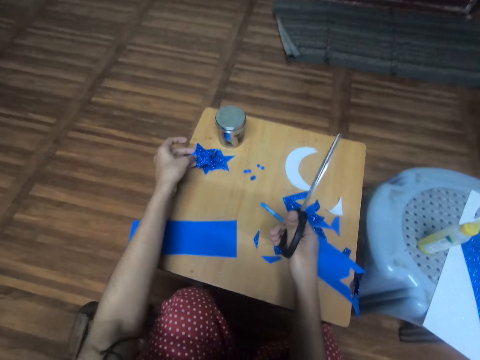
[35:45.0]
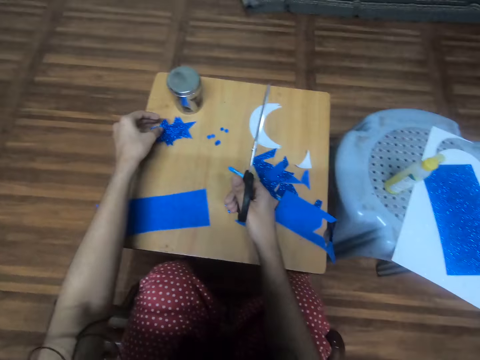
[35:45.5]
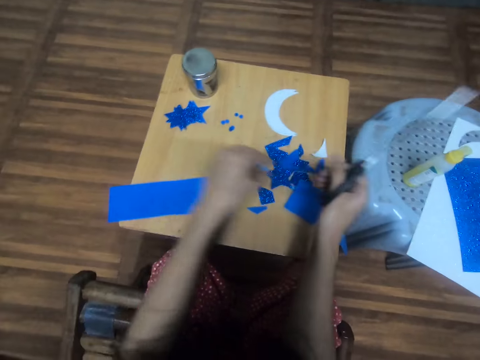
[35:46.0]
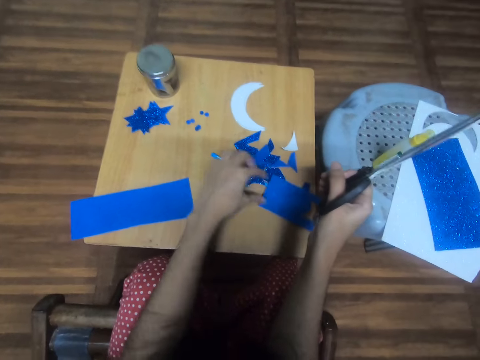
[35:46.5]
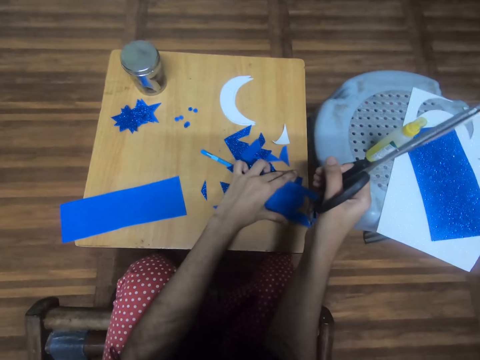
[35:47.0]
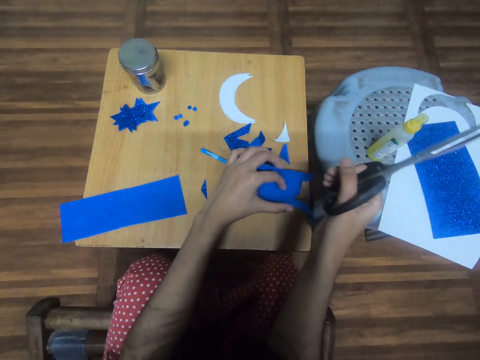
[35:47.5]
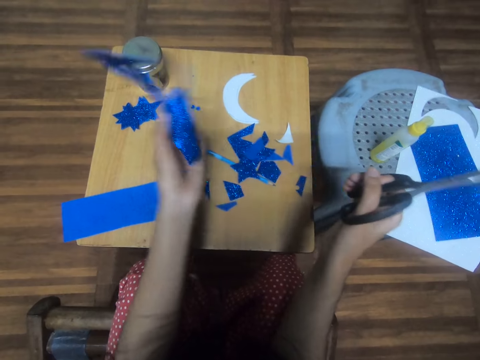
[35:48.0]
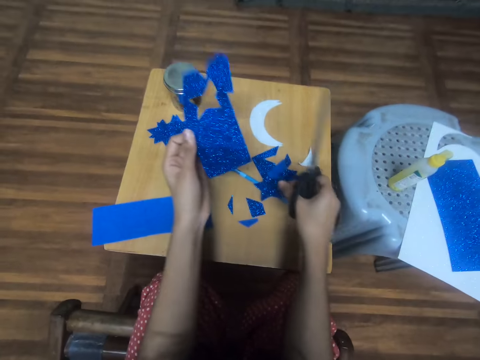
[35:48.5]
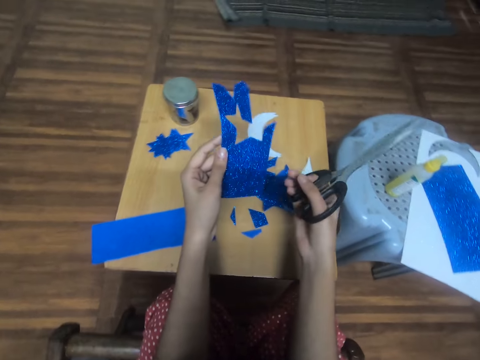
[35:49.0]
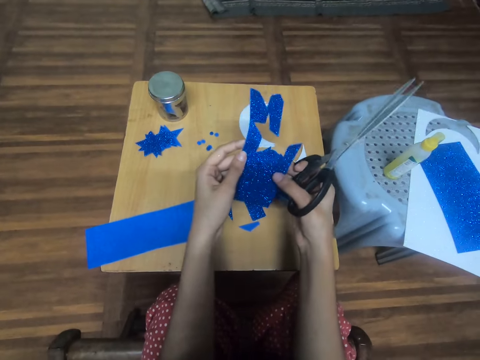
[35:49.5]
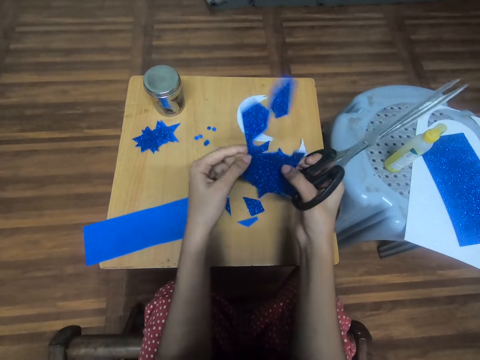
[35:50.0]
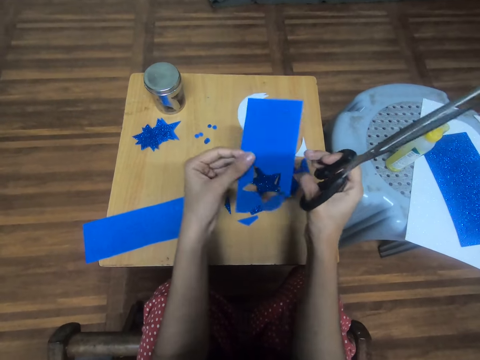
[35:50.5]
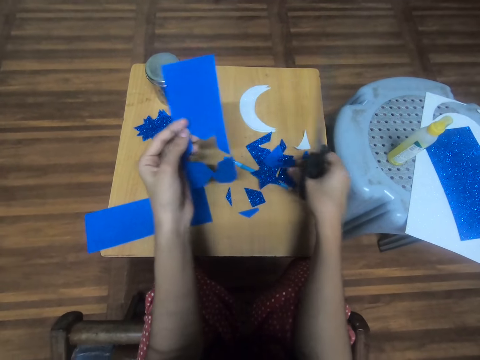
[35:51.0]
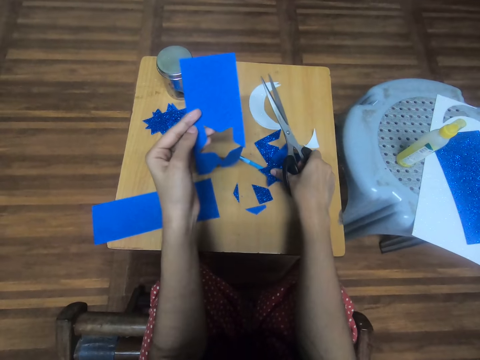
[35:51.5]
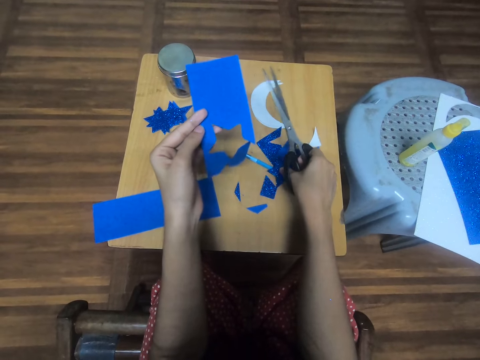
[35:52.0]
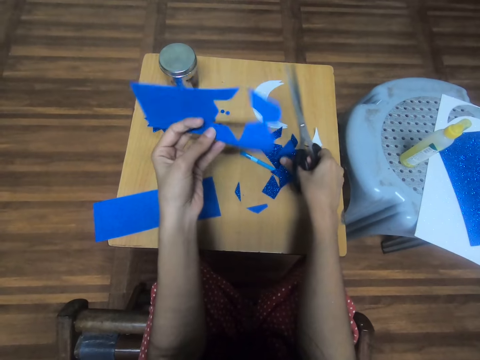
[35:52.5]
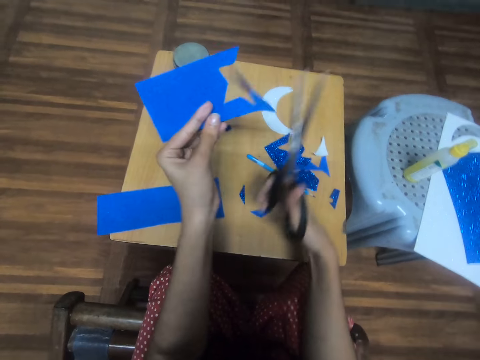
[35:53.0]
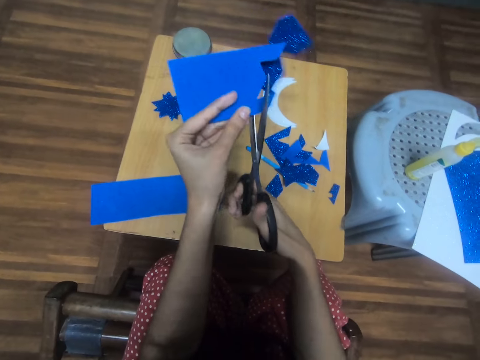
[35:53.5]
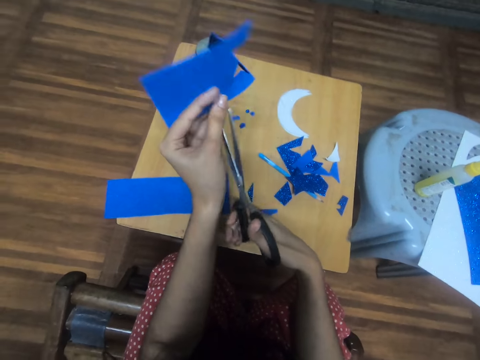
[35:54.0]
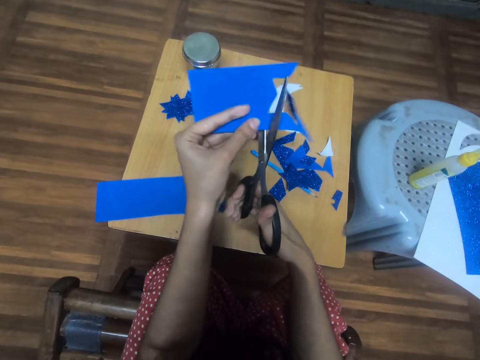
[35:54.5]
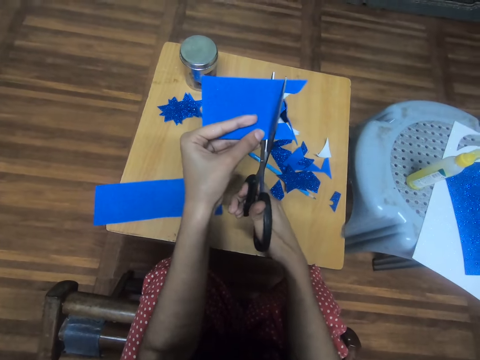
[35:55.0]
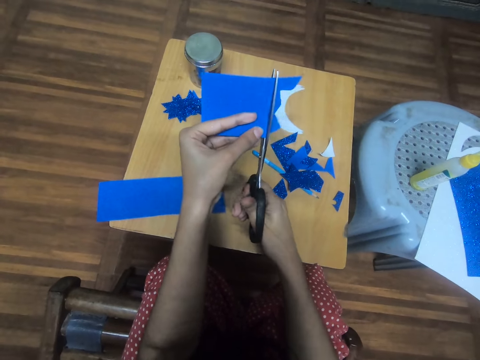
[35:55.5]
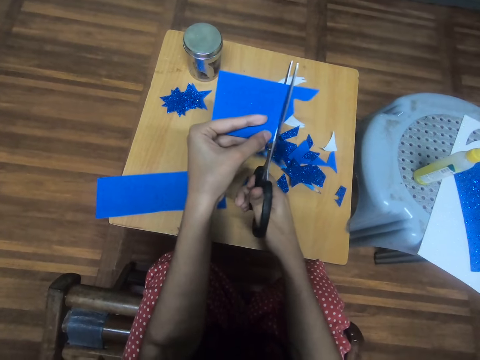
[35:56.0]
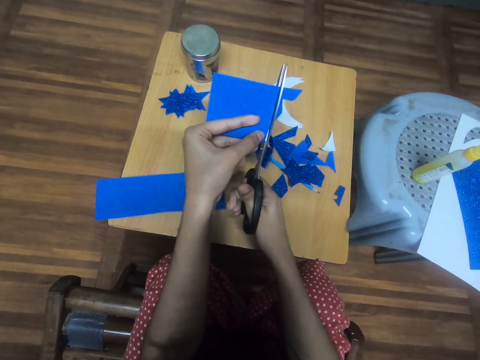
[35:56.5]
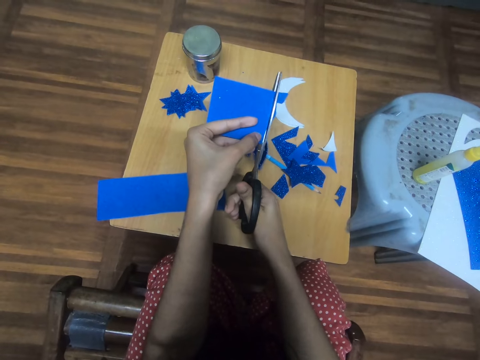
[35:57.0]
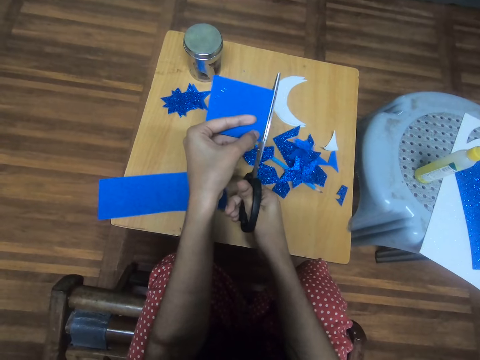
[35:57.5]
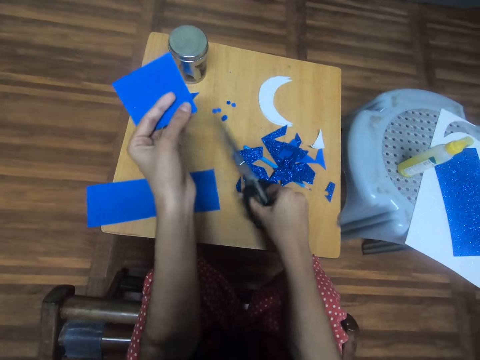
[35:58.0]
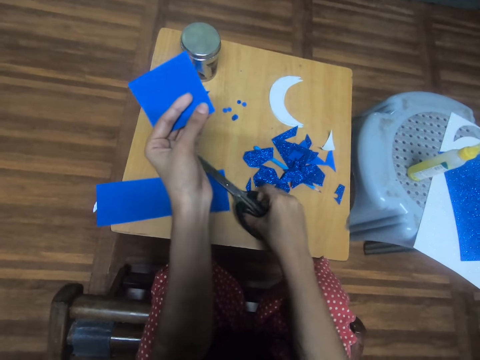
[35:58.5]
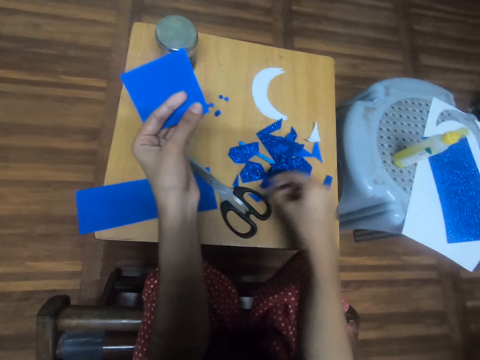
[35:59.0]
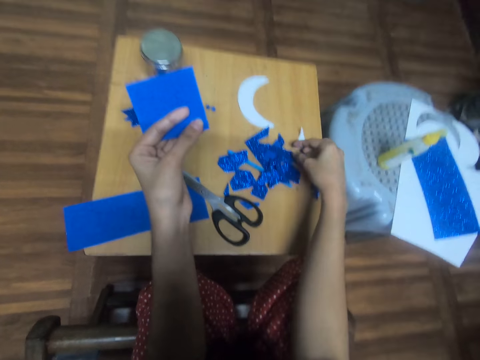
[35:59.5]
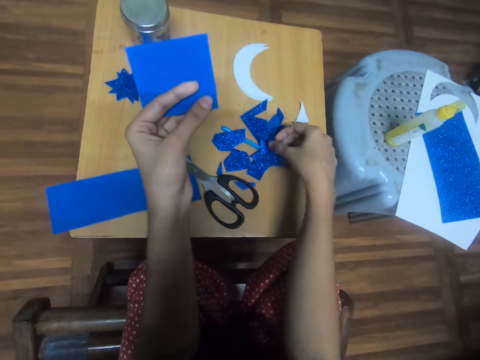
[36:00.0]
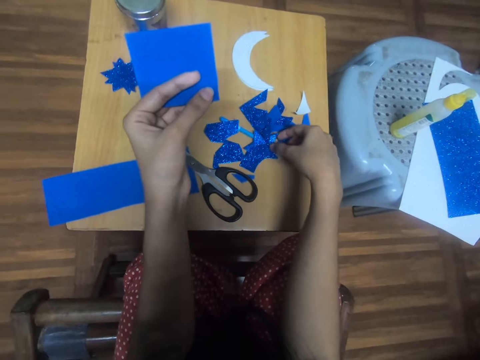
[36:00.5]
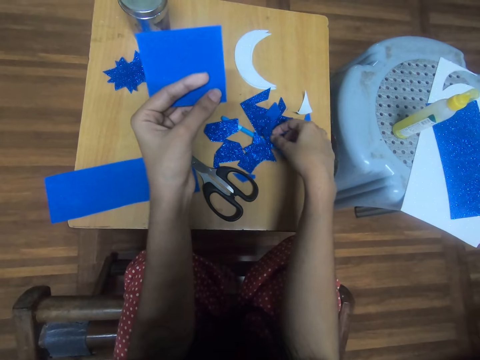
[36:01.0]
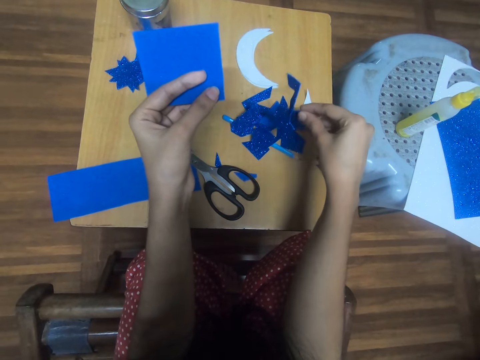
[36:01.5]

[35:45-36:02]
The camera wearer drops the third star-shaped blue glitter foam sheet on the table with the left hand. They pick the first piece of blue glitter foam sheet with the left hand. They hold the paper. They look at the paper. They turn the paper. They look at the paper. They pick the decoration paper. They drop the decoration paper. They cut out a small piece from the first piece of blue glitter foam sheet with the scissors and drop it on the table. They drop the pair of scissors on the table with the right hand. They pick the paper.

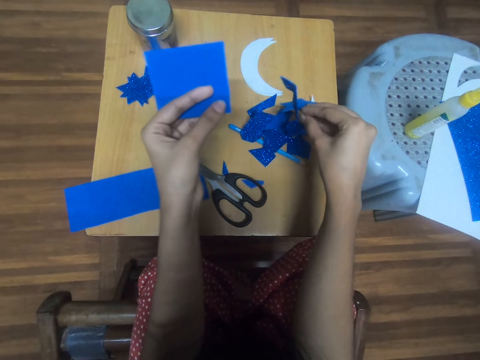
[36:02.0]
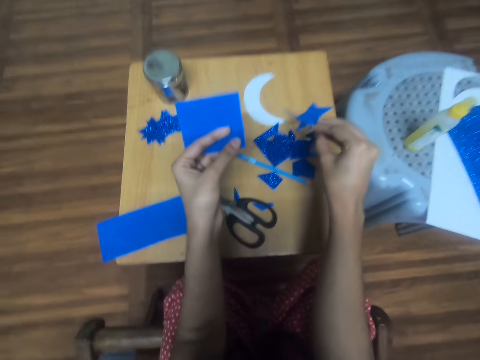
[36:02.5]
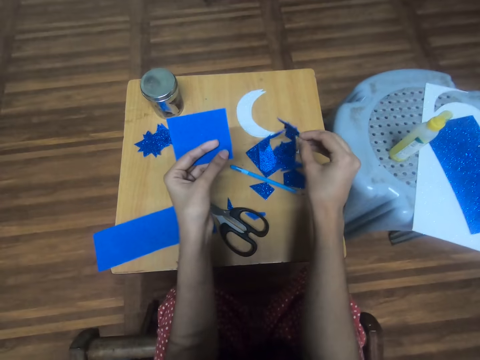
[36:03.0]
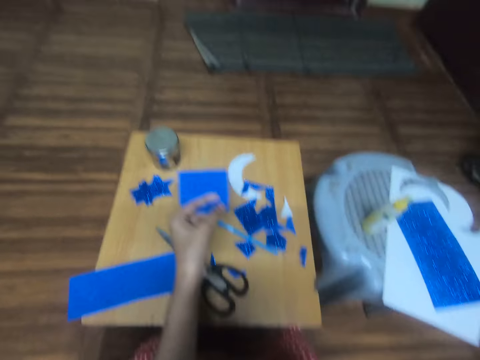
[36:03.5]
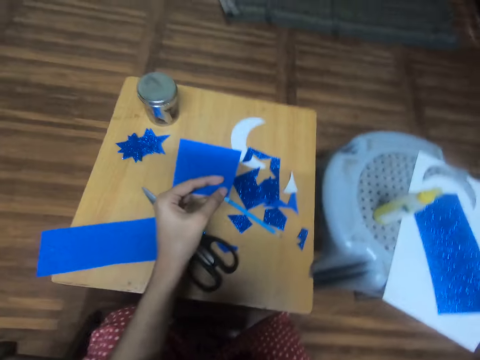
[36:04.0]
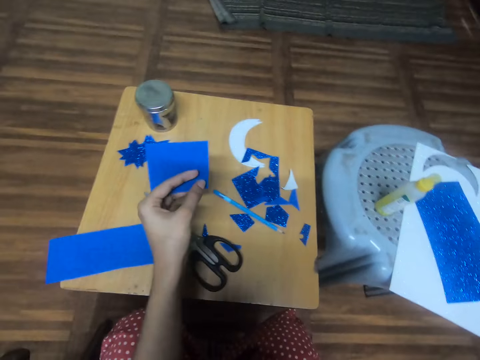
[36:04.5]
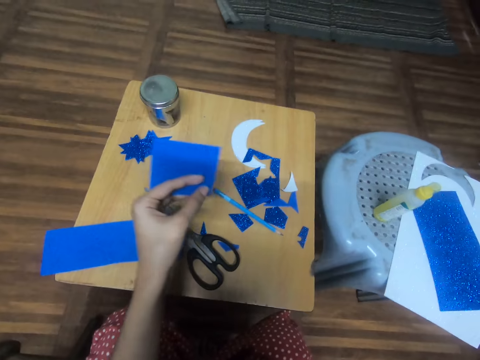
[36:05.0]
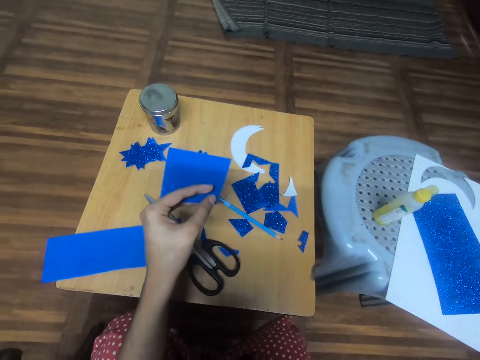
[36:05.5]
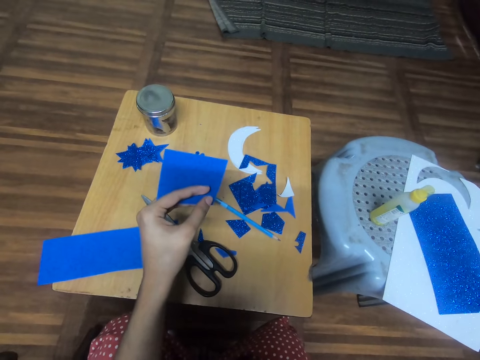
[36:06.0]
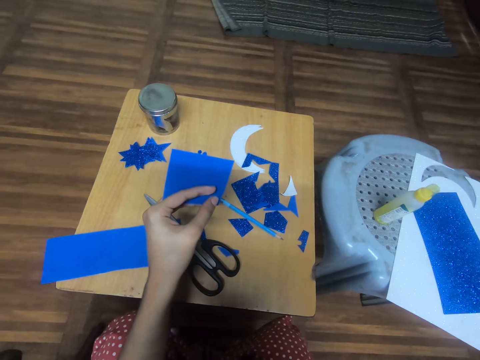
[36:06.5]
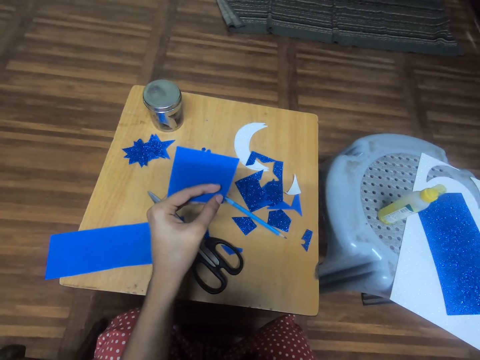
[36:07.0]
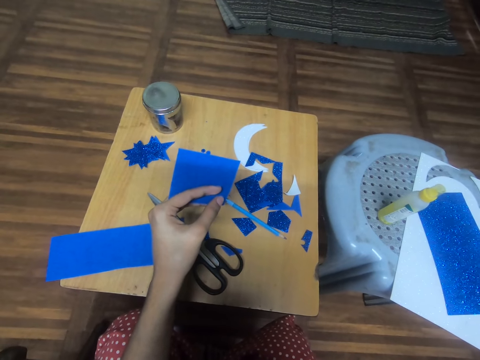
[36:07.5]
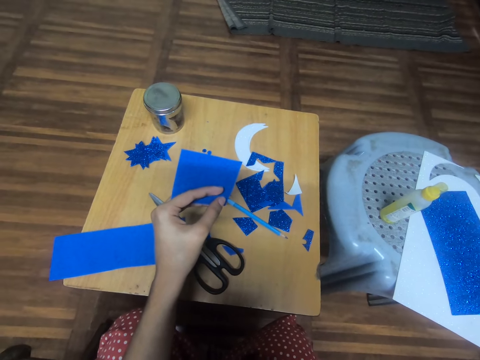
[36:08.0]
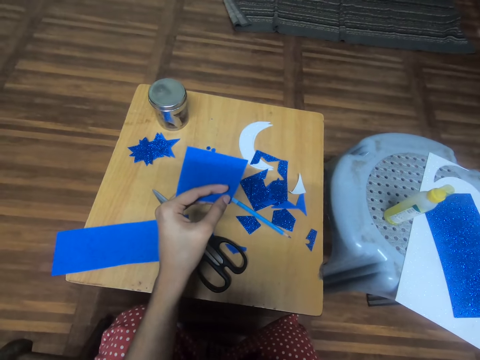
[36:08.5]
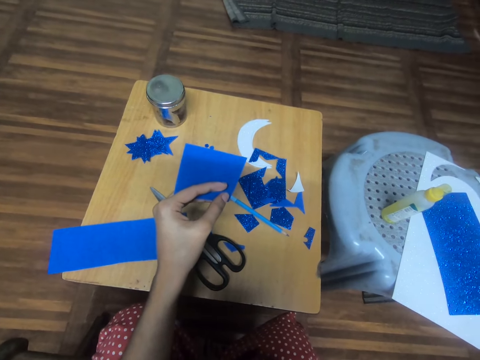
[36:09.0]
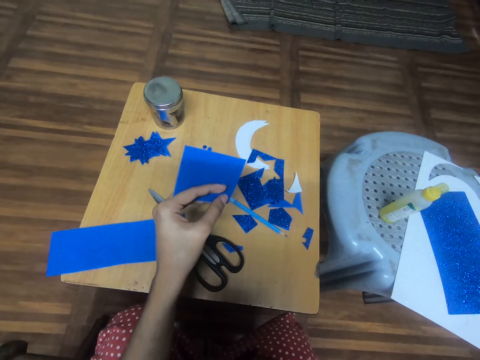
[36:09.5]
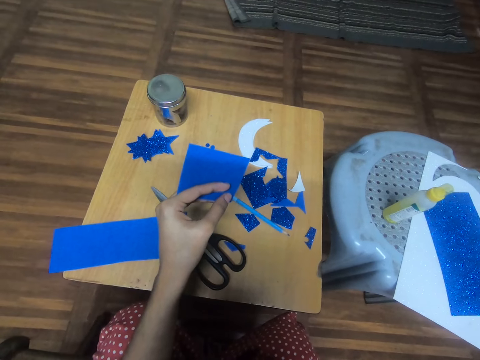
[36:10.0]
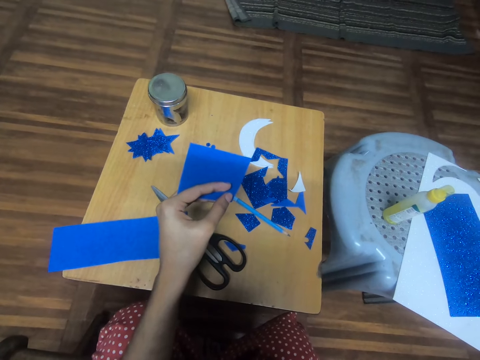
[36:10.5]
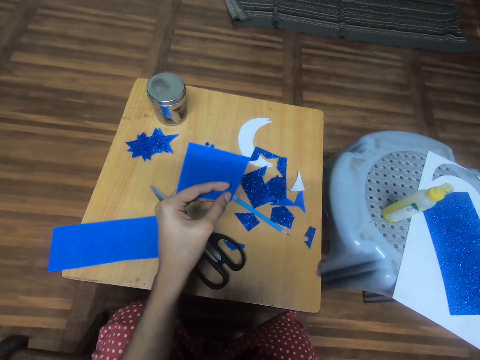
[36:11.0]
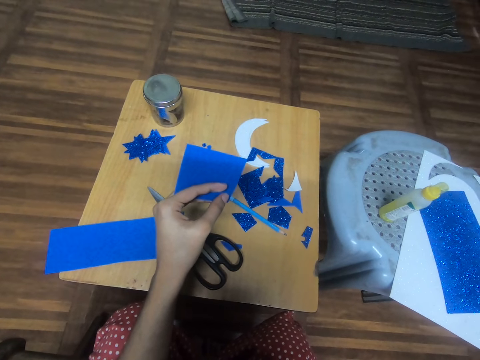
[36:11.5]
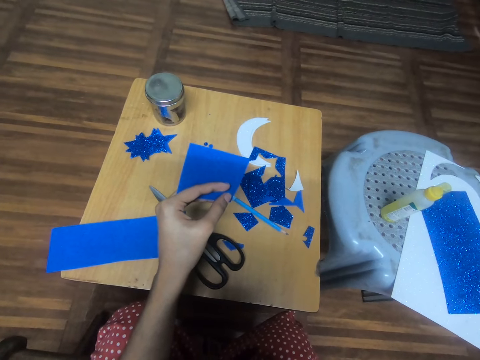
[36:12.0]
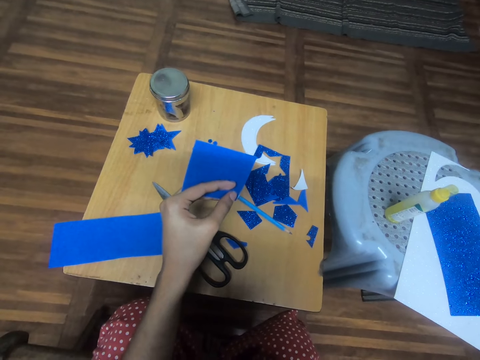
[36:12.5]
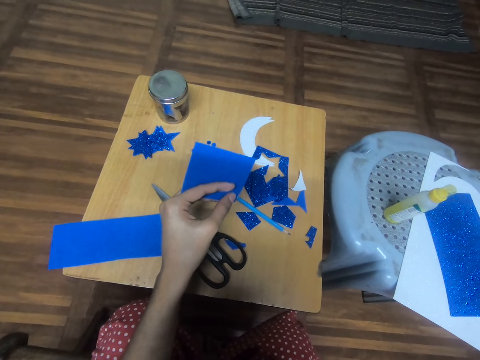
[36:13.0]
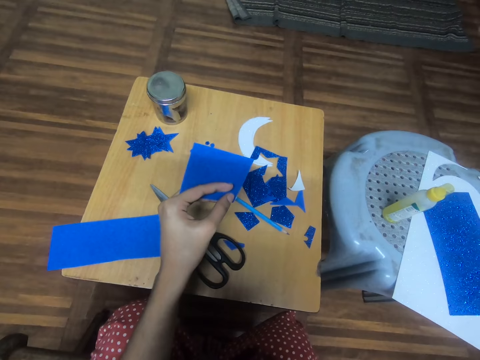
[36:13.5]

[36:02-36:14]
The camera wearer picks a fourth star-shaped blue glitter foam sheet from the table with the right hand. They hold the paper. They drop the paper. They touch the face with the right hand. They look around.
